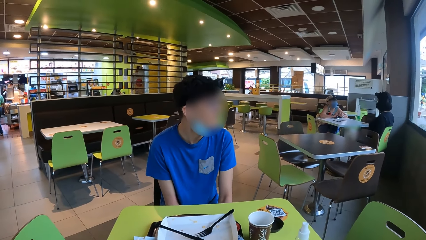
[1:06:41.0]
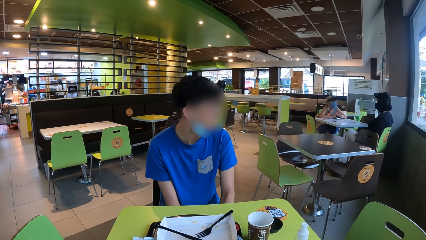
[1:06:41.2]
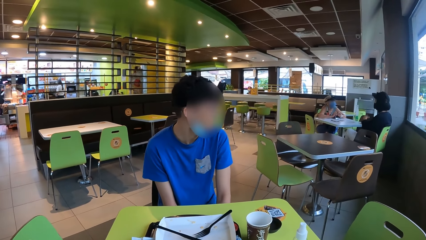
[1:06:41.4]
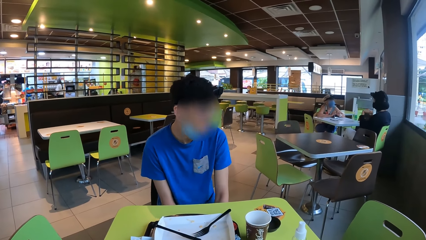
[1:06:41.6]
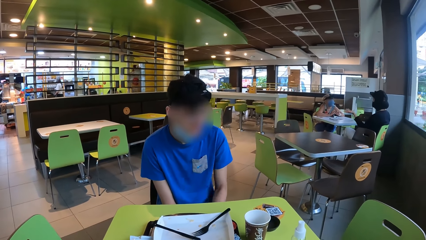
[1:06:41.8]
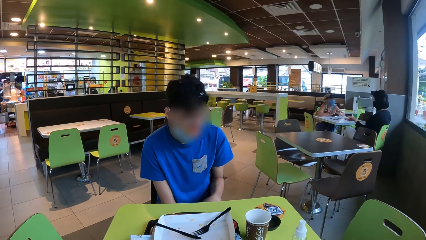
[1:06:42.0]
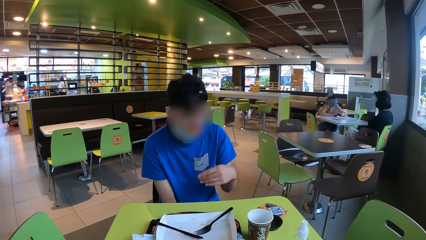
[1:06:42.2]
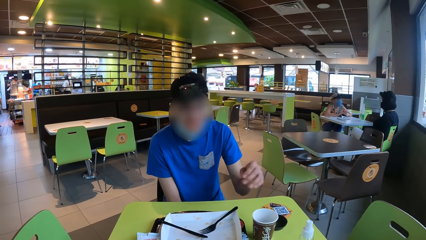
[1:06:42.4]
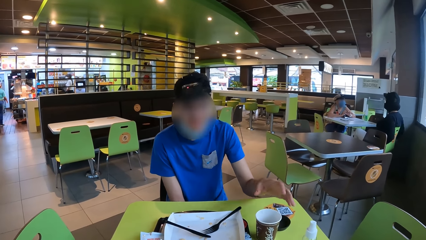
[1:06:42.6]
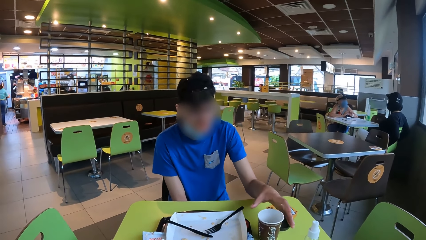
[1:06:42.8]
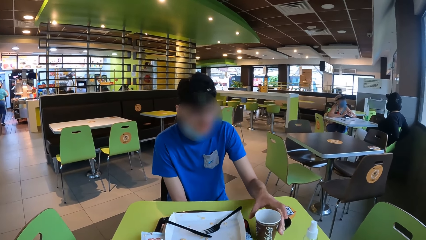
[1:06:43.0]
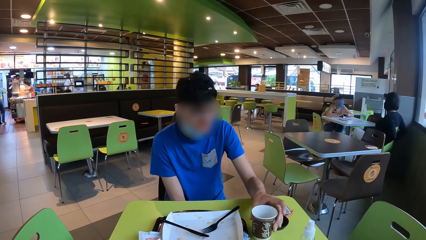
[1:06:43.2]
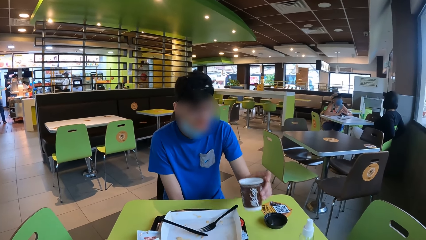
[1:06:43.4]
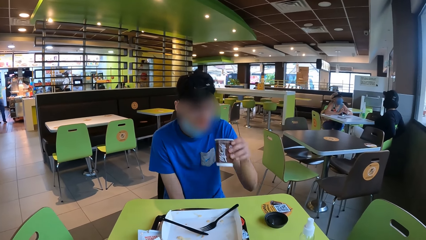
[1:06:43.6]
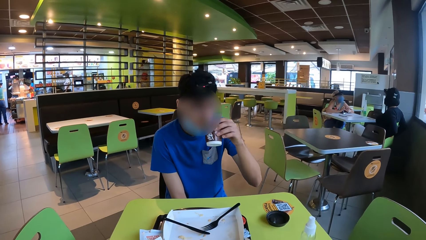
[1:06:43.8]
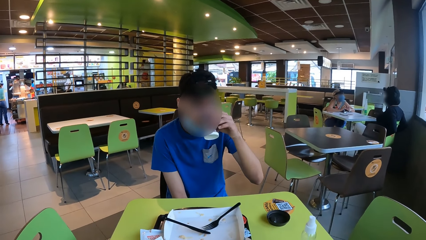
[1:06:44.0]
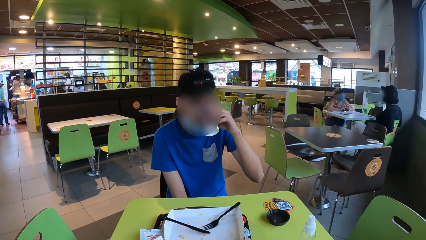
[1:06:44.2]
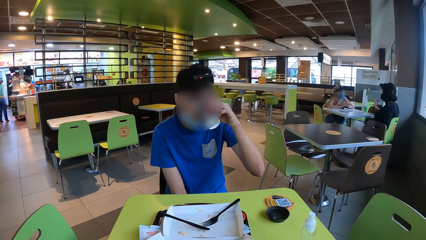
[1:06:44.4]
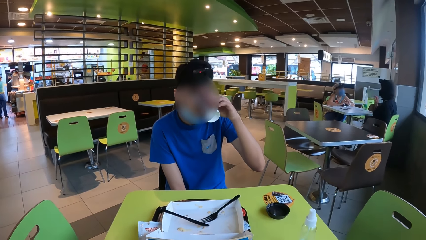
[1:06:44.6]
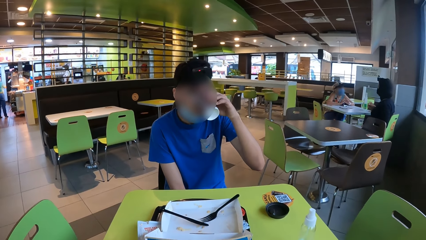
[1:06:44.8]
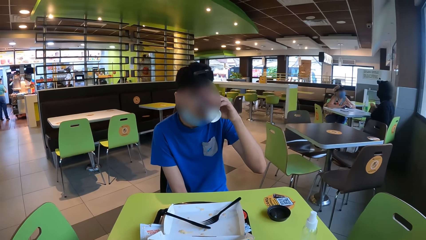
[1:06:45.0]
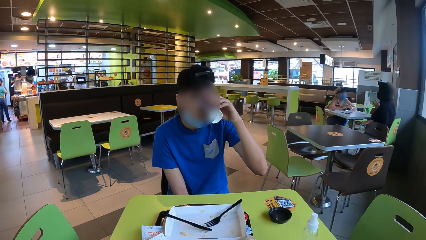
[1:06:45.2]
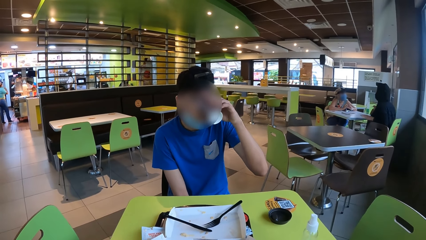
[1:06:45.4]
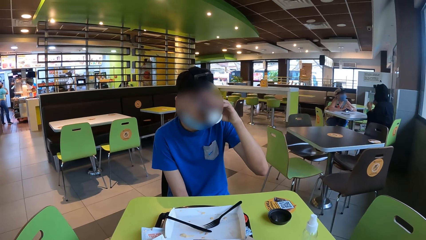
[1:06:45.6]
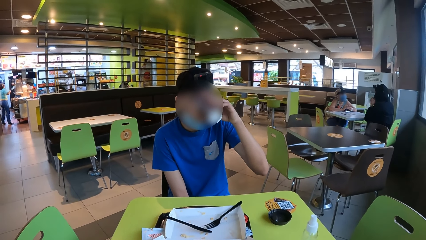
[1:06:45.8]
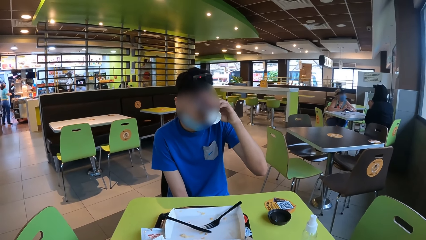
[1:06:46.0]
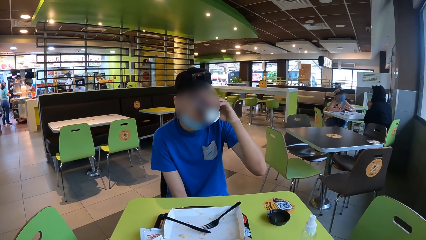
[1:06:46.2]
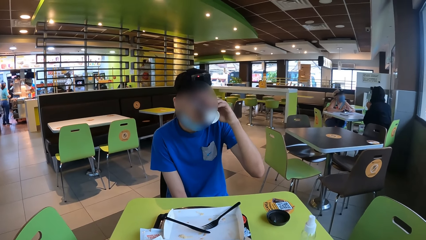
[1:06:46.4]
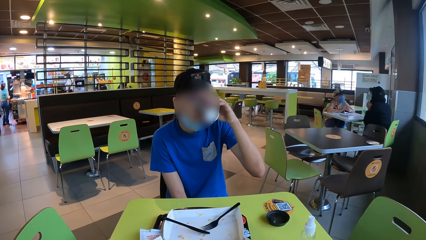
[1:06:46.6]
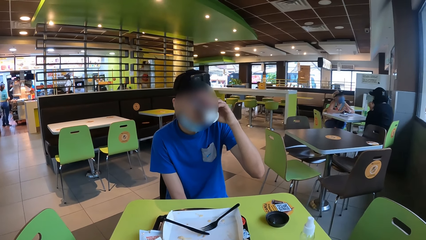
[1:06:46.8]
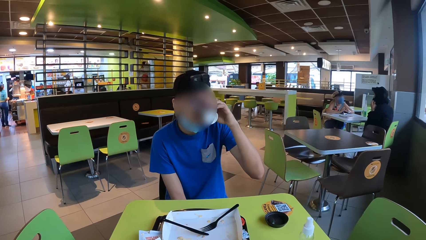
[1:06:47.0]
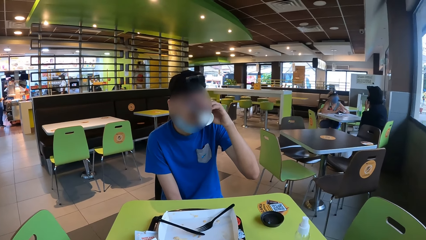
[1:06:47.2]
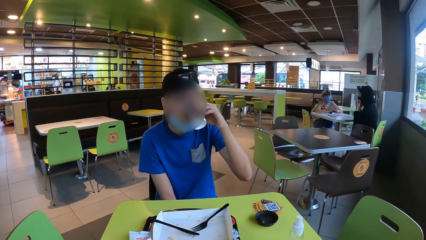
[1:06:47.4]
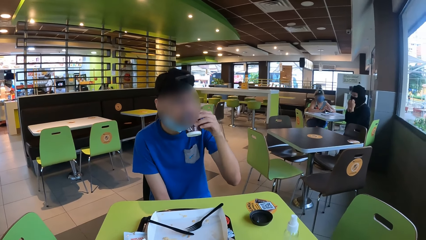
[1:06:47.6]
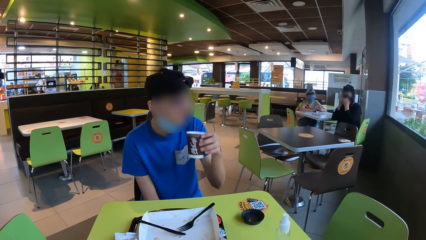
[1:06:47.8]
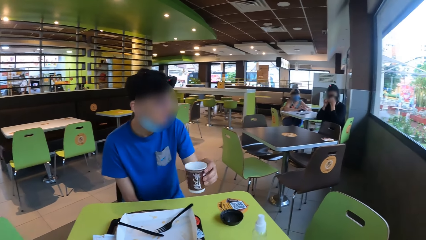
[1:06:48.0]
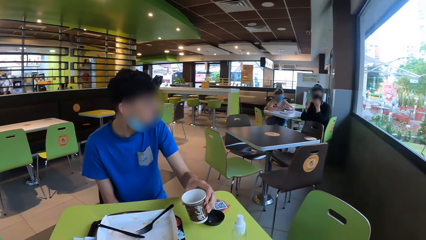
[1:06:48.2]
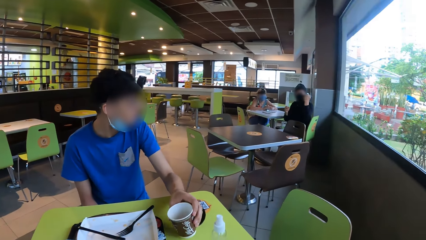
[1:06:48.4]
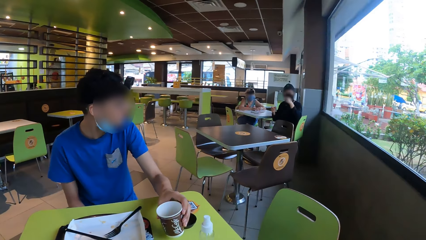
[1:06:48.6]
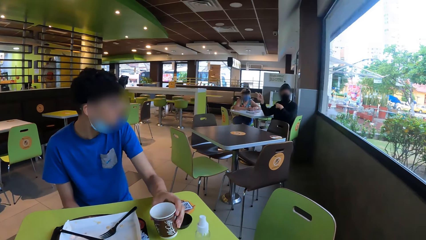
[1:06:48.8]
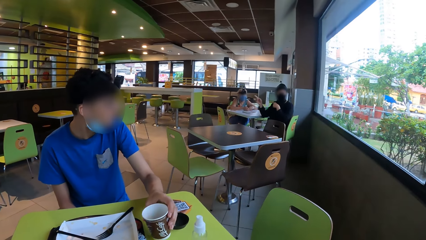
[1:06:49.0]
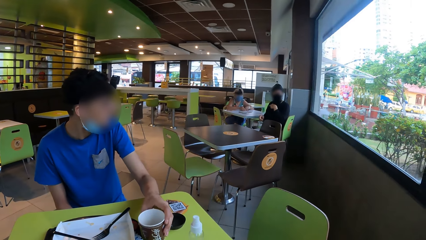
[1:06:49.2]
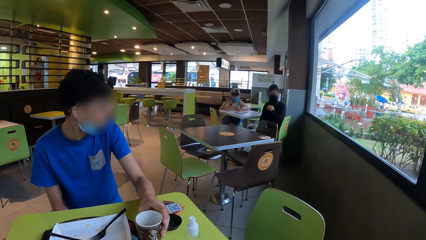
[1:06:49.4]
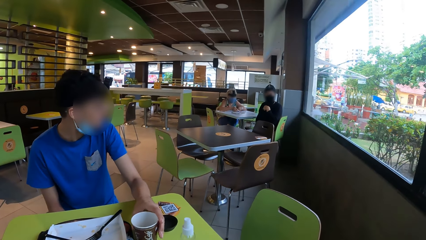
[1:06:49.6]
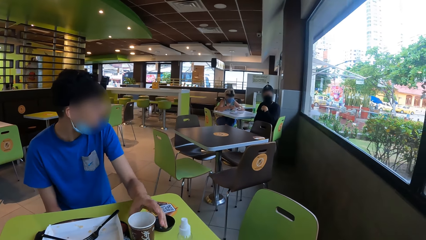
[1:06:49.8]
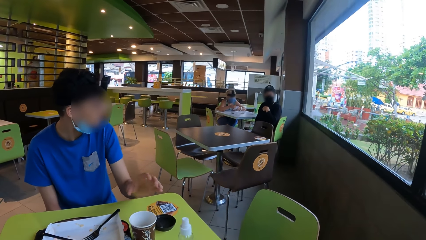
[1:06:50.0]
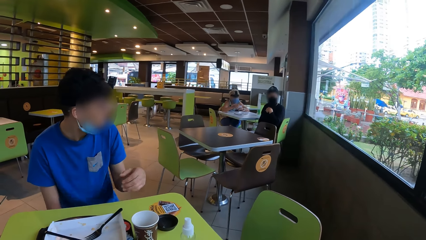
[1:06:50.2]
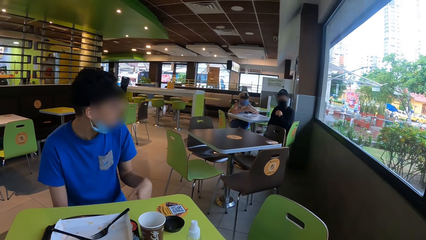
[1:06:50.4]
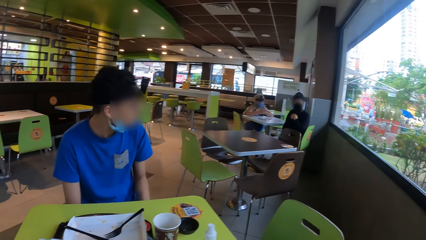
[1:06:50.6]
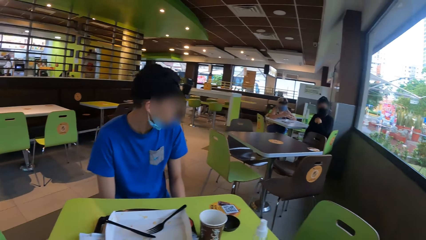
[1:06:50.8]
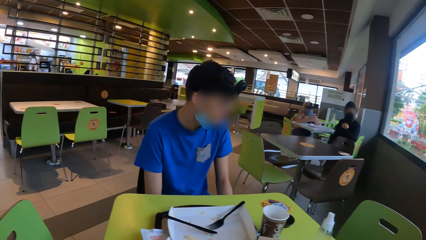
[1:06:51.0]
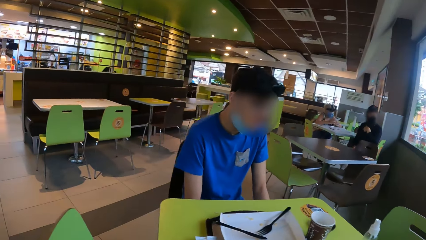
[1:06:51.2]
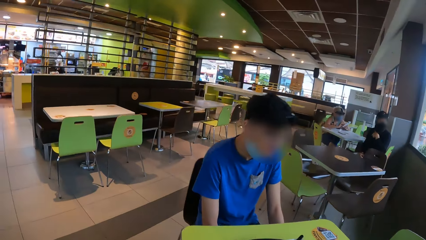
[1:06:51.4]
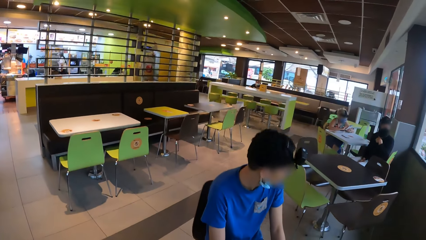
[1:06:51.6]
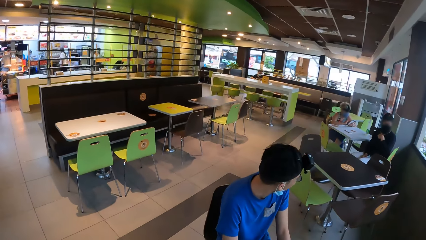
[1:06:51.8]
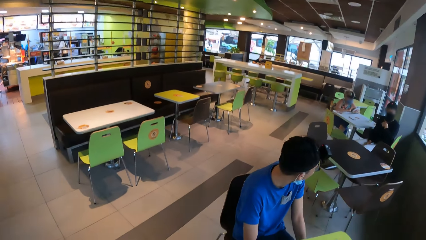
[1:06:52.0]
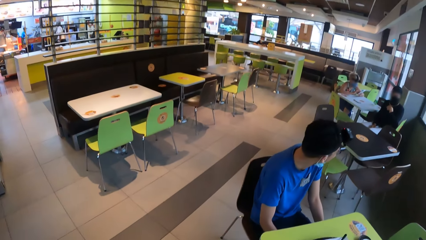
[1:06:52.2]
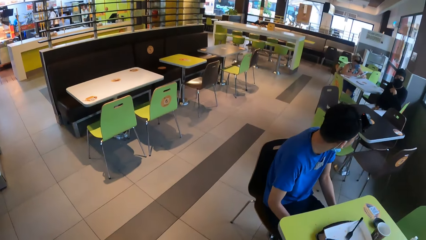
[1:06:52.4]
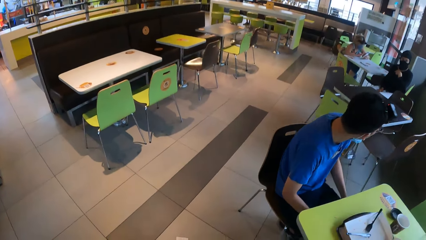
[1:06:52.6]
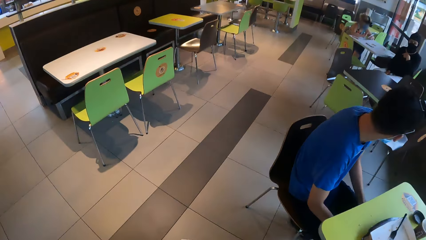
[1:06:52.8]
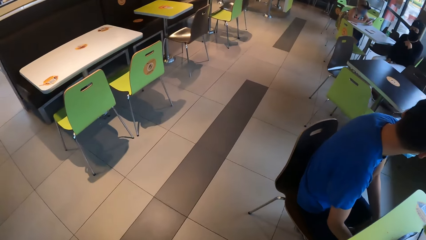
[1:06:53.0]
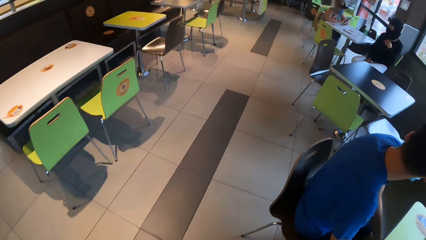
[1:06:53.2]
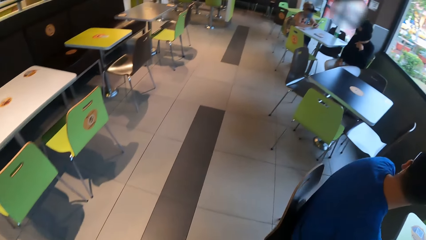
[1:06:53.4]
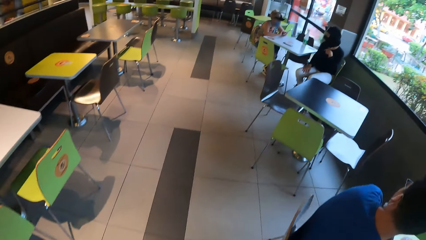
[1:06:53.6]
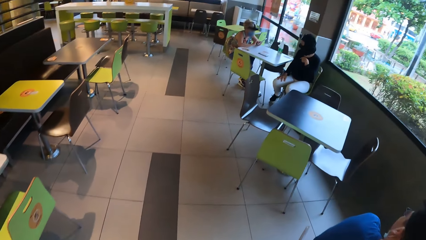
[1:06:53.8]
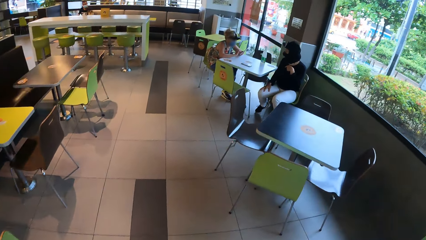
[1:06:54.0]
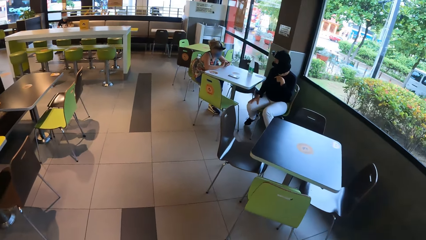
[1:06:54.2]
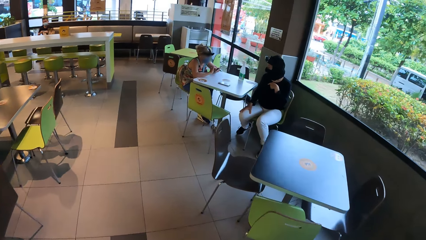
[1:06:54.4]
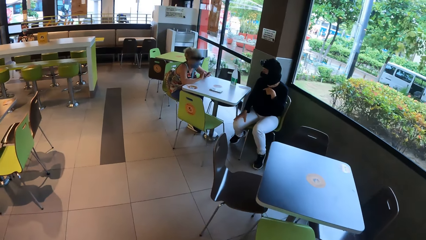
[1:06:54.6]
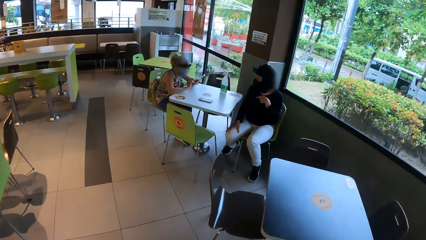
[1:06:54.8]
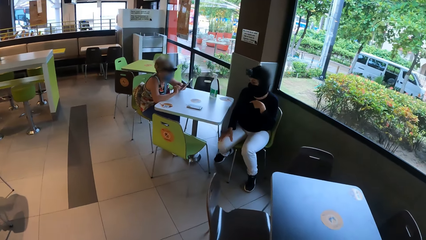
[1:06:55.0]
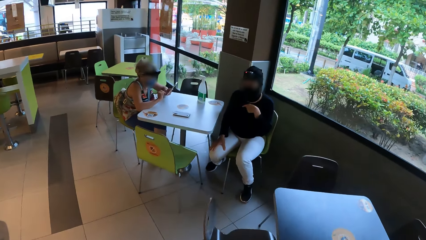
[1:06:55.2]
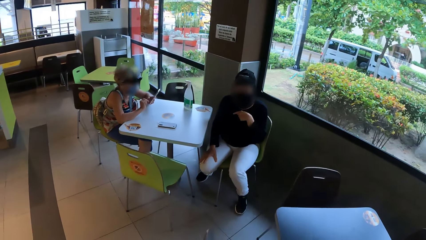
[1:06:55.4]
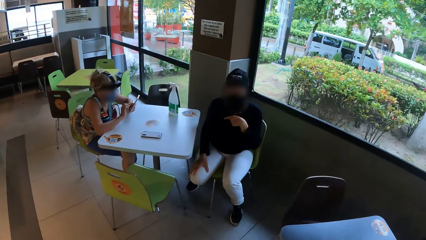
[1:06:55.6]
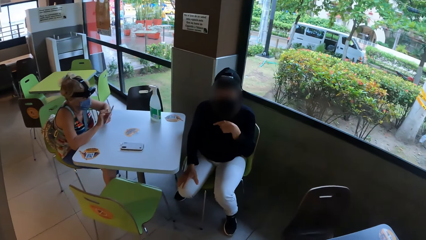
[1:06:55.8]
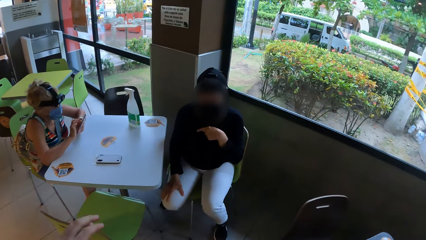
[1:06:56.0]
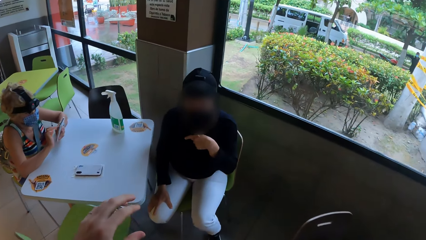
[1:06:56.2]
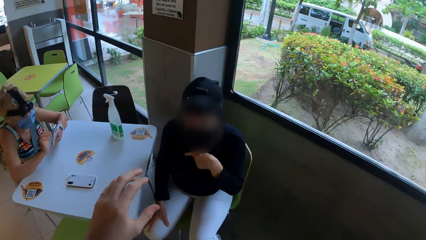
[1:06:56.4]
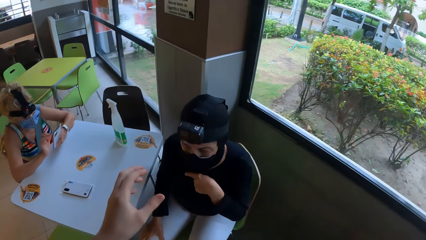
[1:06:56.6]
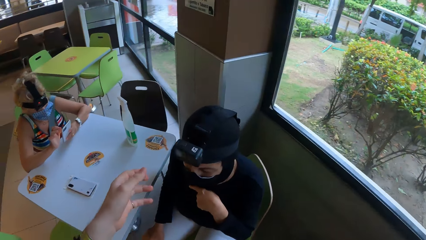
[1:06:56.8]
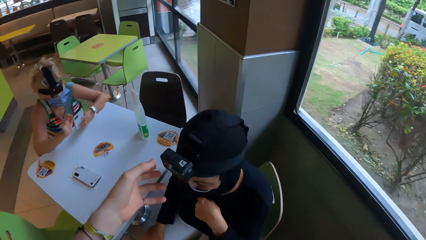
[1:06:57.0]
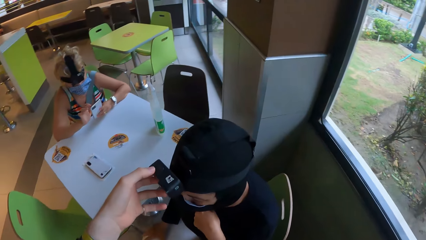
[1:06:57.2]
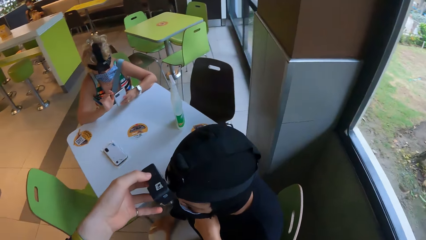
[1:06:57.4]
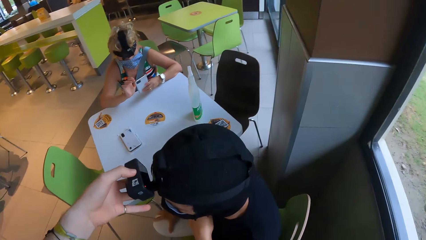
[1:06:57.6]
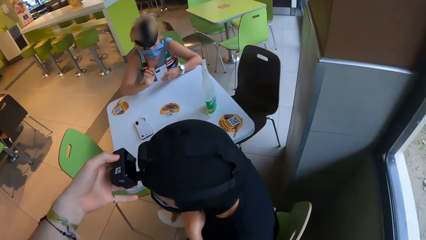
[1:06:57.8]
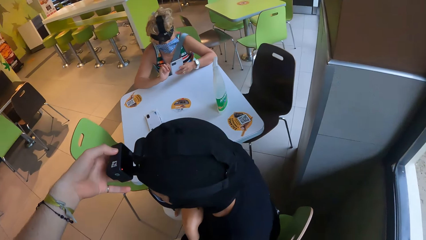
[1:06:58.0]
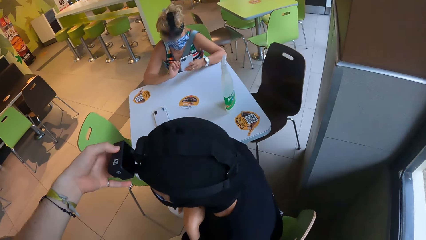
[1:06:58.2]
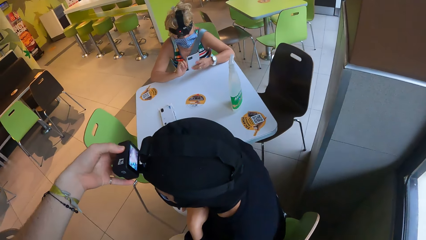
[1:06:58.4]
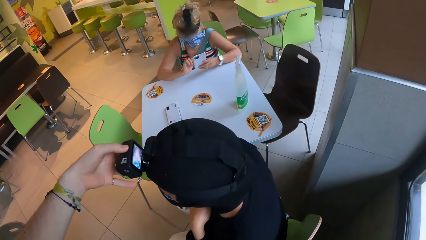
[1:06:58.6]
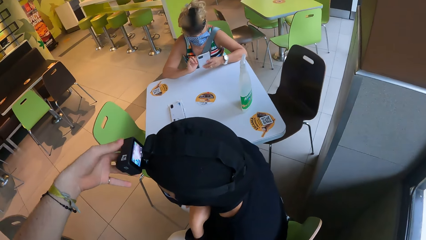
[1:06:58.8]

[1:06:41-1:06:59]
A man picks up a cup of coffee with the left hand. The camera wearer interacts with the man. The man sips the coffee. The camera wearer interacts with the man. They interact with a woman. The man drops the cup on the table. The camera wearer stands up. The man looks outside the window. The camera wearer walks in the restaurant. The woman holds a bag with the left hand. The camera wearer taps the camera on the woman. They fix the woman's camera.
